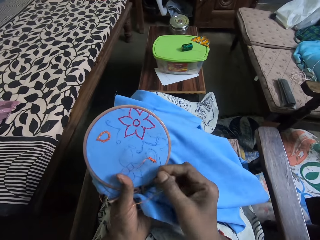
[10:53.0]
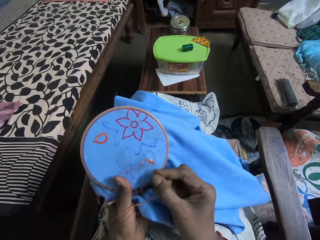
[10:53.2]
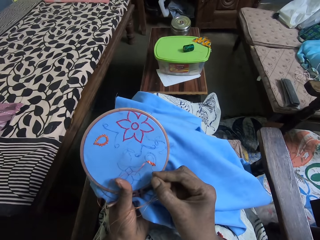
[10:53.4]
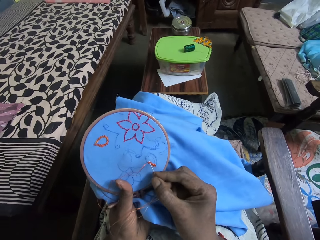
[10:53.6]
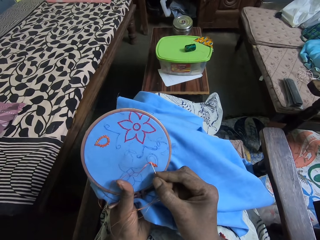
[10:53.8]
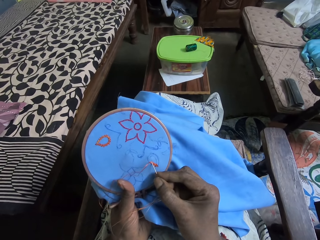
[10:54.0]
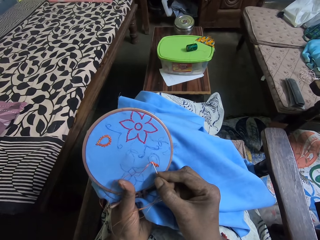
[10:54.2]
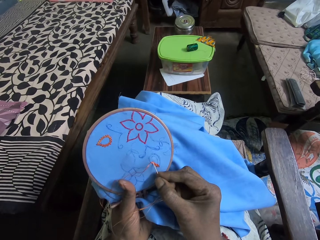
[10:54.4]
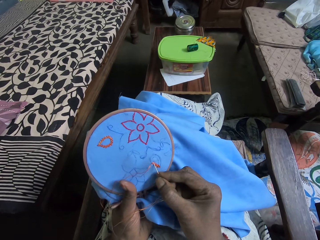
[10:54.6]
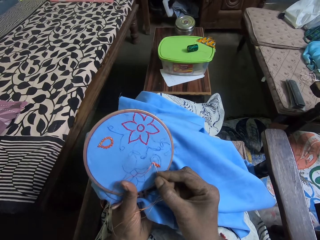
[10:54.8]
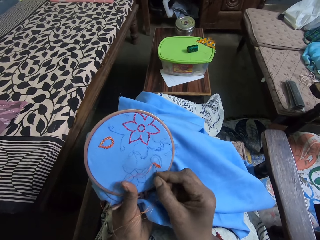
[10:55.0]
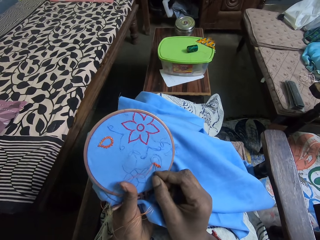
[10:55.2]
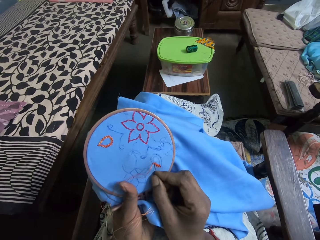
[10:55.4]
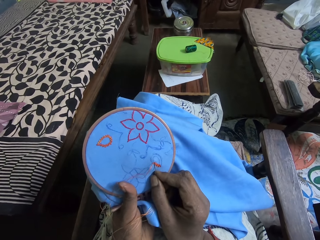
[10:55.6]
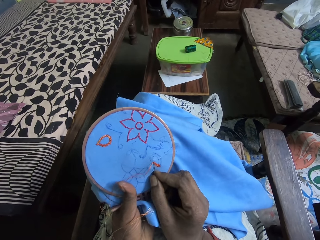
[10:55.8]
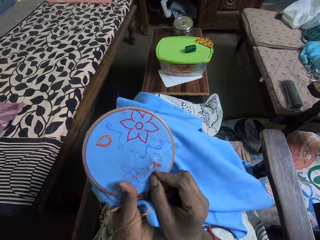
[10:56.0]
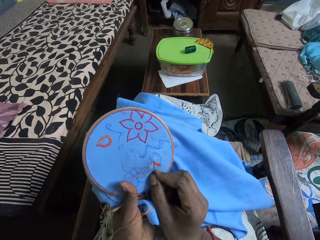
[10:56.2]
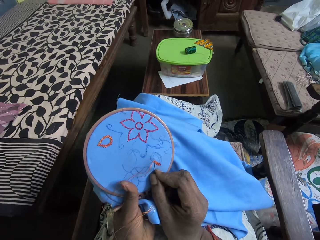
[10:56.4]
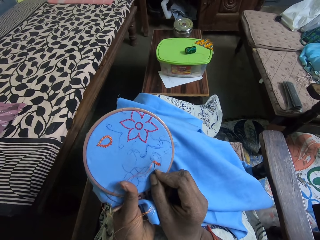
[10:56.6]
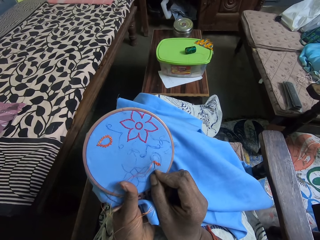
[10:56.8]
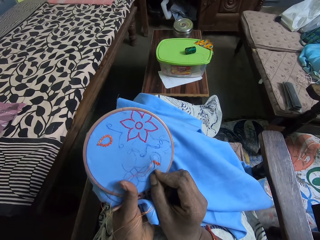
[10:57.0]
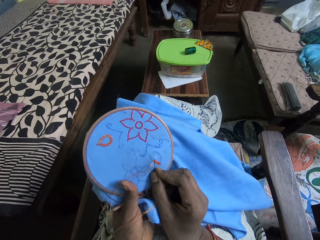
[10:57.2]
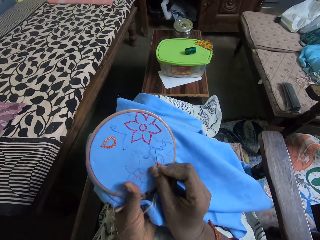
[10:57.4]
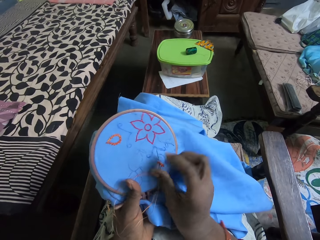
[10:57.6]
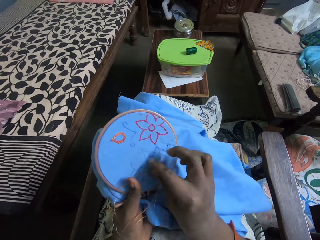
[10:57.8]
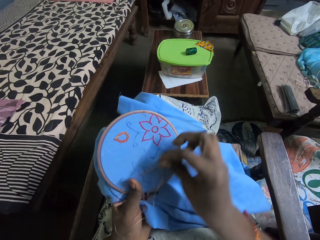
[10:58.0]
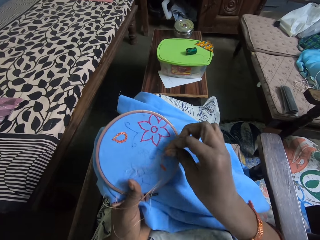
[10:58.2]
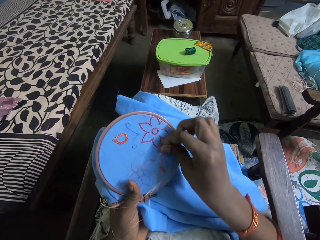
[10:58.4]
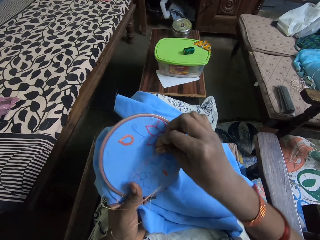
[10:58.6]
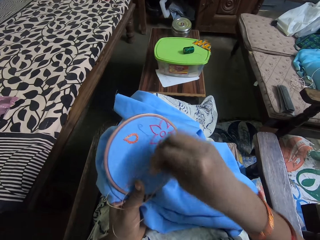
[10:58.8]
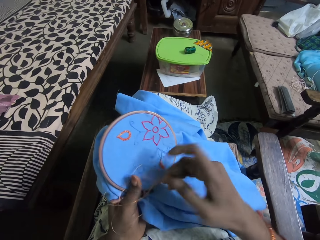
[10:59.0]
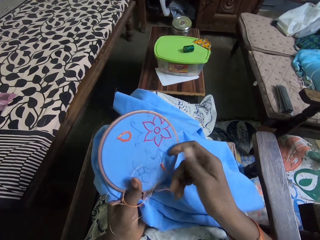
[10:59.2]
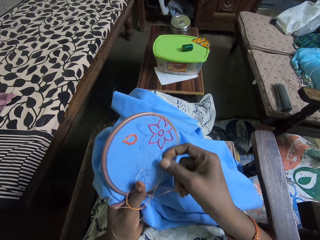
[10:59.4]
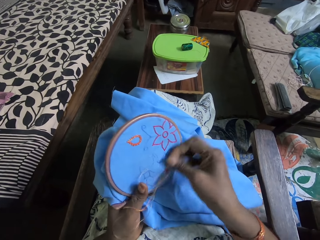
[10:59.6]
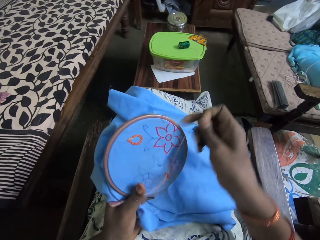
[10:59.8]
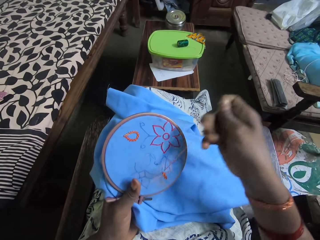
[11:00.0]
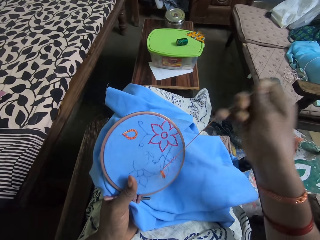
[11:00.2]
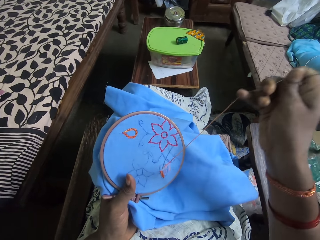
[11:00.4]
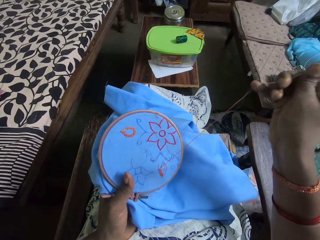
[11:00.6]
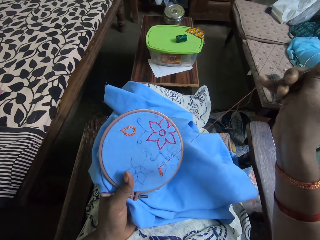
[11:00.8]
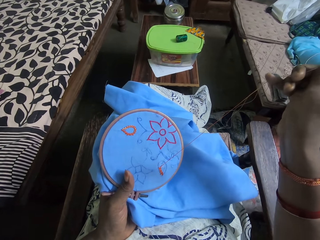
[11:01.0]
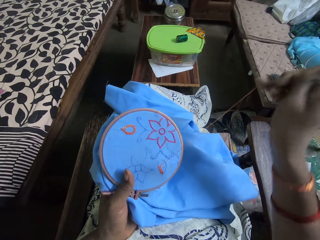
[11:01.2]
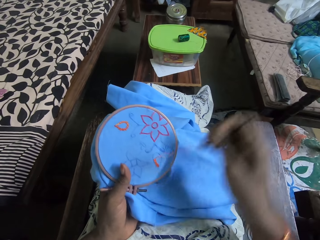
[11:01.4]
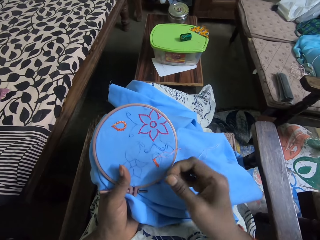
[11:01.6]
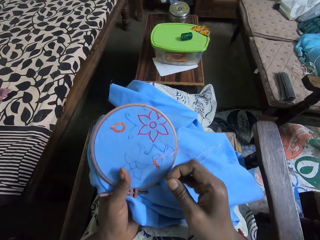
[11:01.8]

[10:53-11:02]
The camera wearer lowers the sewing needle to the clothing. They put the sewing needle to the clothing. They coil the thread to the sewing needle. They pull the sewing needle up.

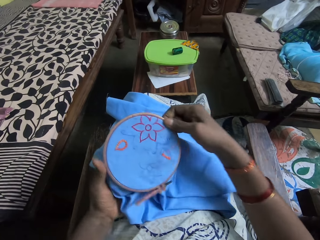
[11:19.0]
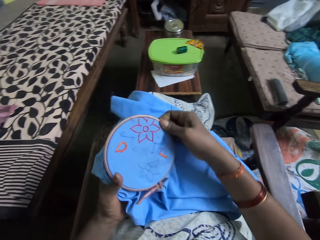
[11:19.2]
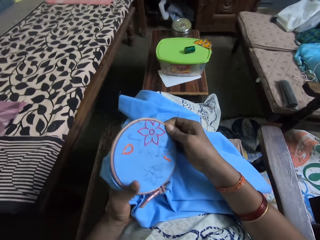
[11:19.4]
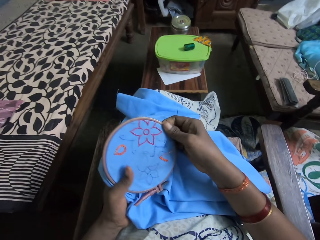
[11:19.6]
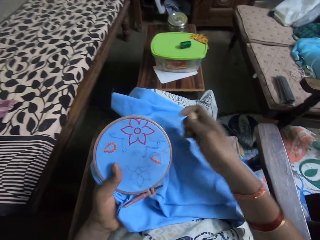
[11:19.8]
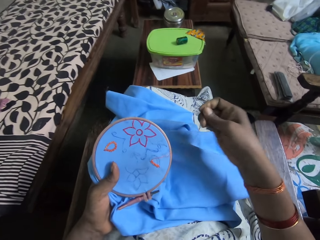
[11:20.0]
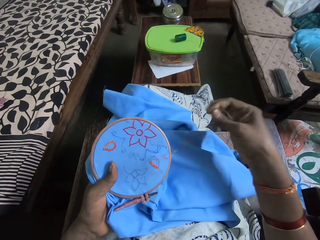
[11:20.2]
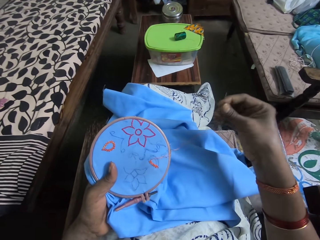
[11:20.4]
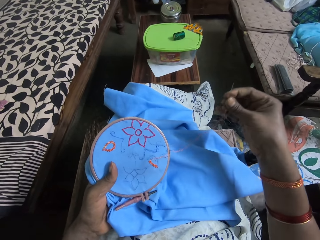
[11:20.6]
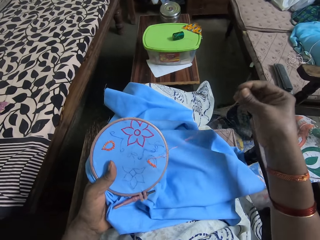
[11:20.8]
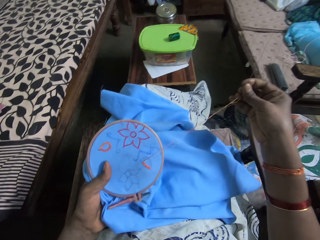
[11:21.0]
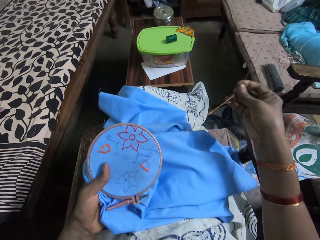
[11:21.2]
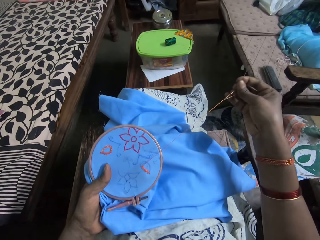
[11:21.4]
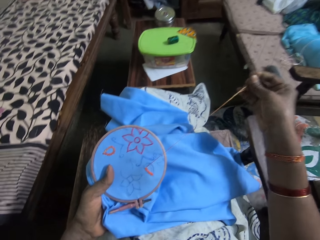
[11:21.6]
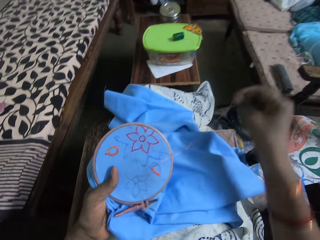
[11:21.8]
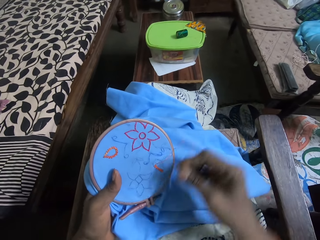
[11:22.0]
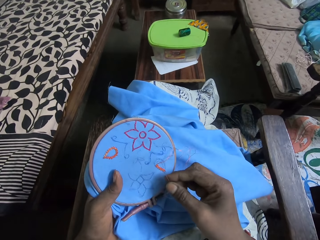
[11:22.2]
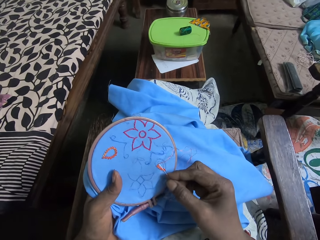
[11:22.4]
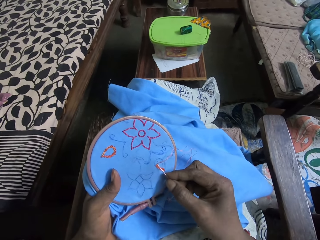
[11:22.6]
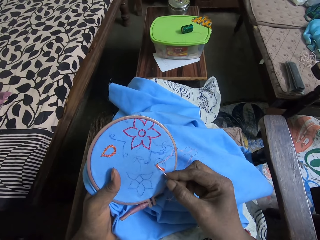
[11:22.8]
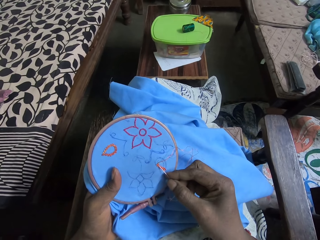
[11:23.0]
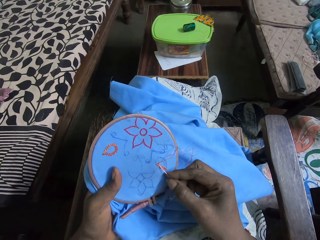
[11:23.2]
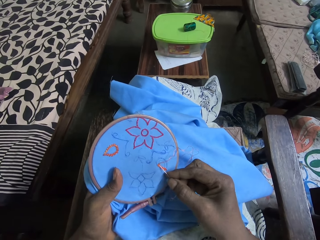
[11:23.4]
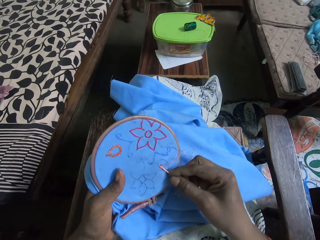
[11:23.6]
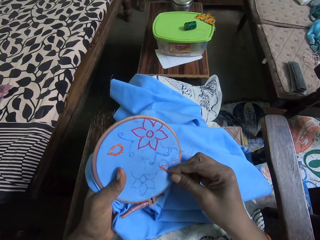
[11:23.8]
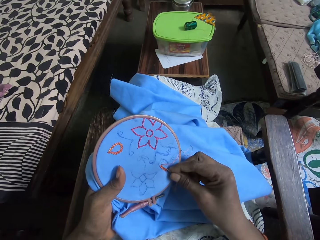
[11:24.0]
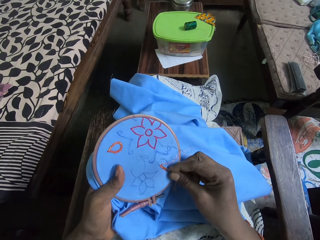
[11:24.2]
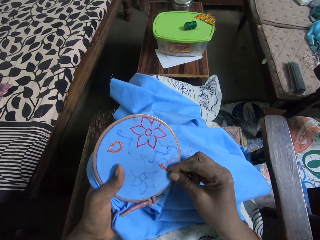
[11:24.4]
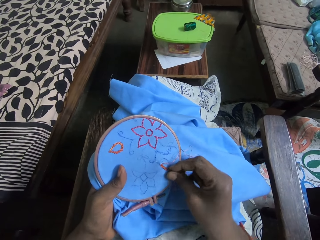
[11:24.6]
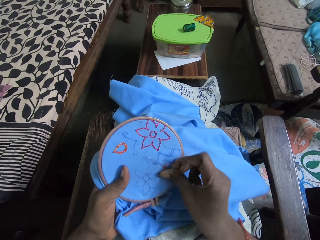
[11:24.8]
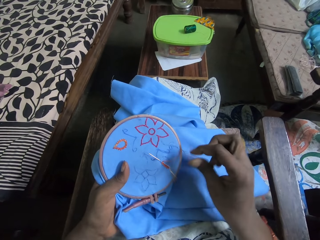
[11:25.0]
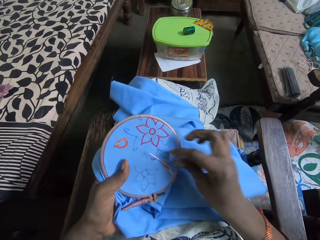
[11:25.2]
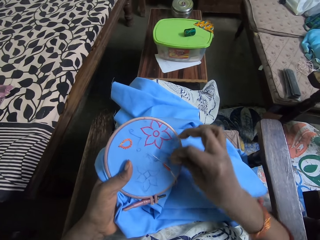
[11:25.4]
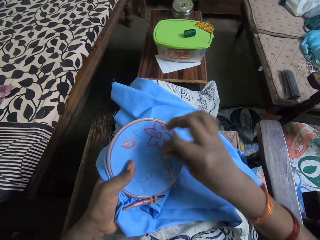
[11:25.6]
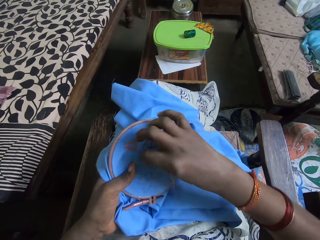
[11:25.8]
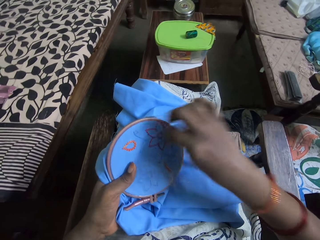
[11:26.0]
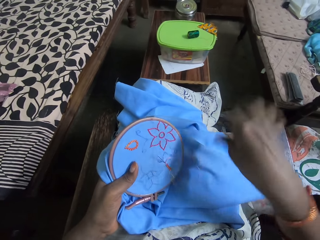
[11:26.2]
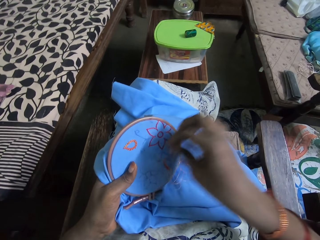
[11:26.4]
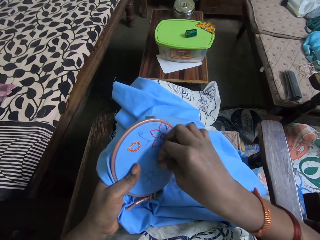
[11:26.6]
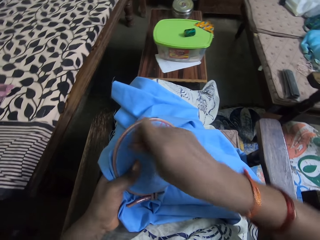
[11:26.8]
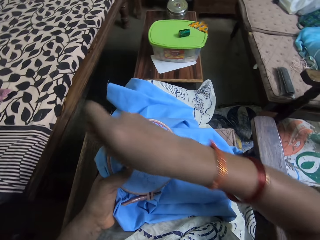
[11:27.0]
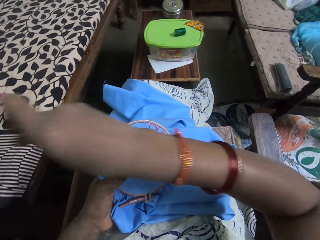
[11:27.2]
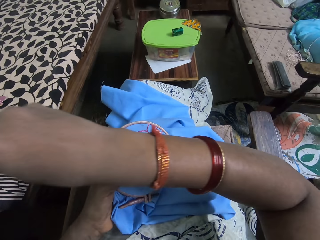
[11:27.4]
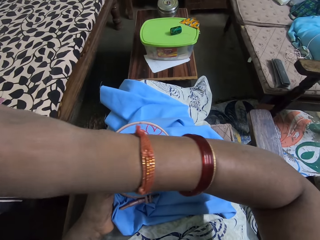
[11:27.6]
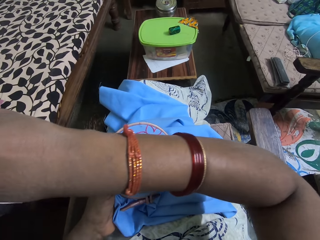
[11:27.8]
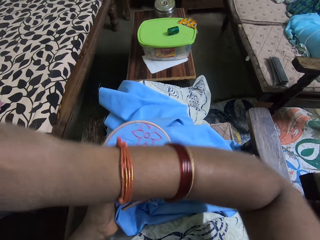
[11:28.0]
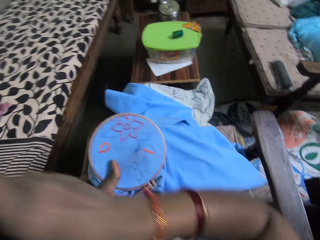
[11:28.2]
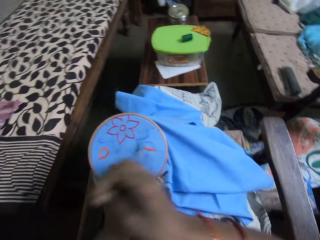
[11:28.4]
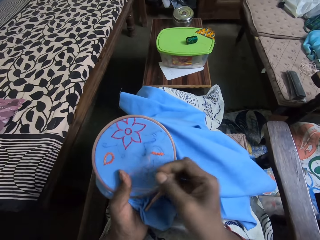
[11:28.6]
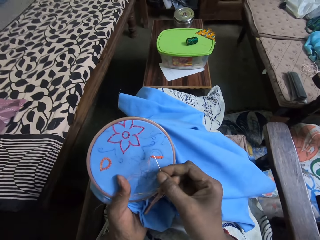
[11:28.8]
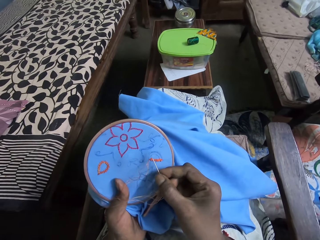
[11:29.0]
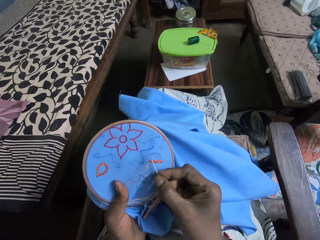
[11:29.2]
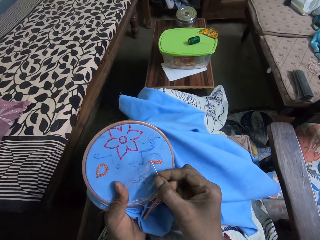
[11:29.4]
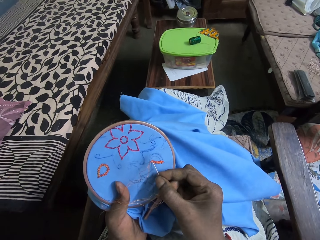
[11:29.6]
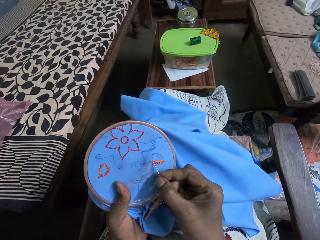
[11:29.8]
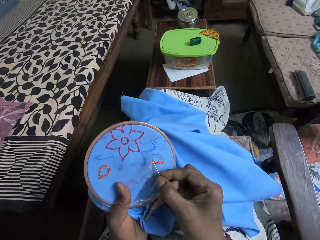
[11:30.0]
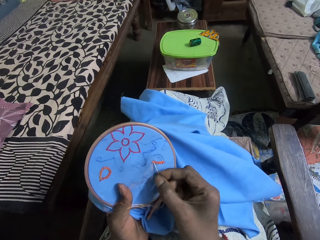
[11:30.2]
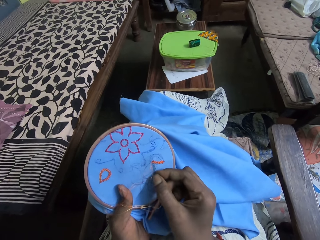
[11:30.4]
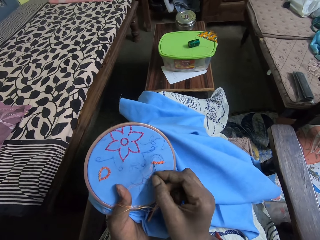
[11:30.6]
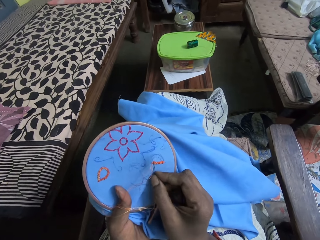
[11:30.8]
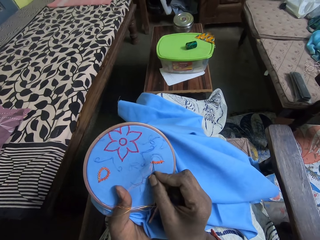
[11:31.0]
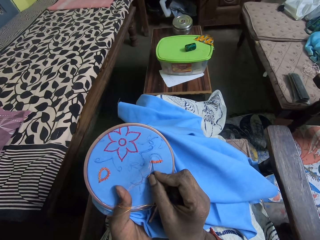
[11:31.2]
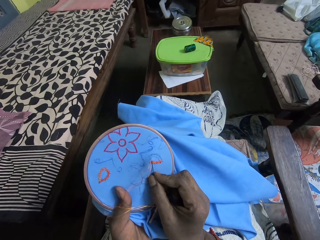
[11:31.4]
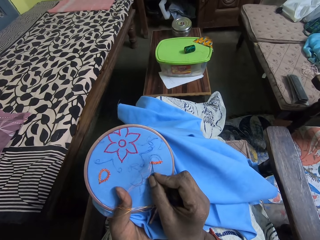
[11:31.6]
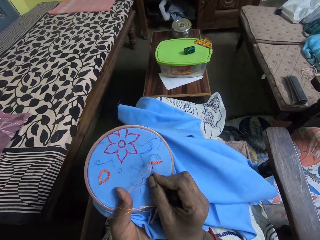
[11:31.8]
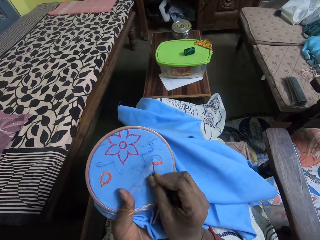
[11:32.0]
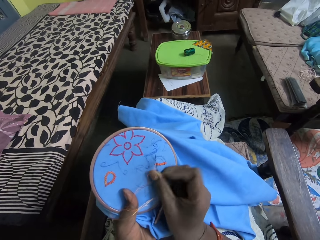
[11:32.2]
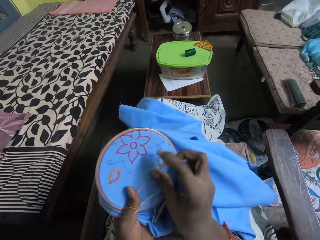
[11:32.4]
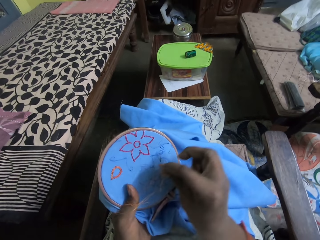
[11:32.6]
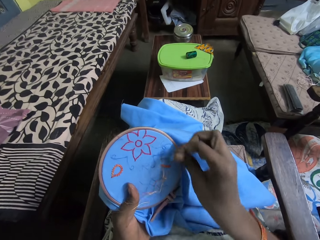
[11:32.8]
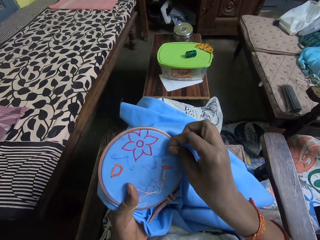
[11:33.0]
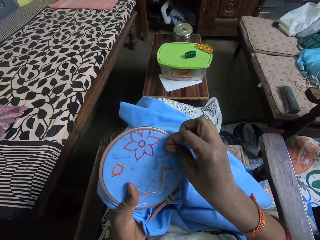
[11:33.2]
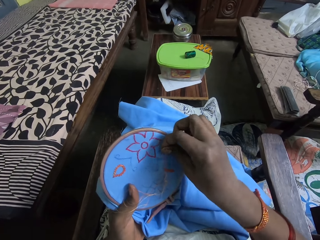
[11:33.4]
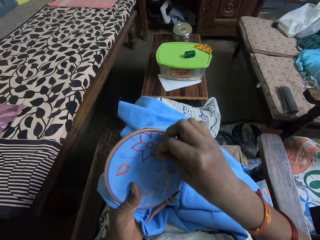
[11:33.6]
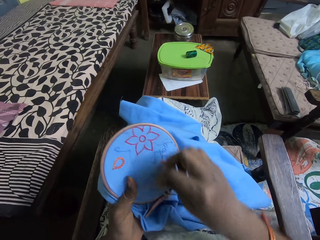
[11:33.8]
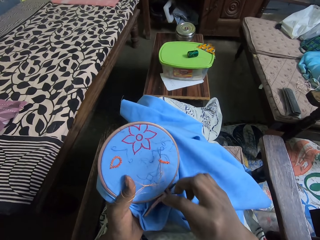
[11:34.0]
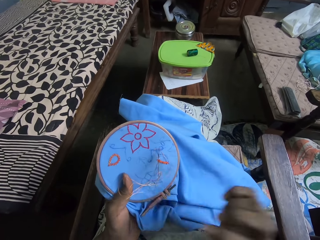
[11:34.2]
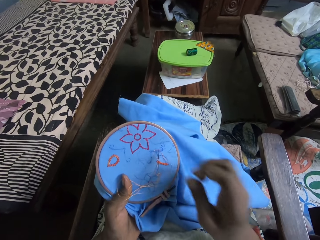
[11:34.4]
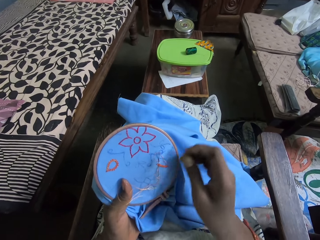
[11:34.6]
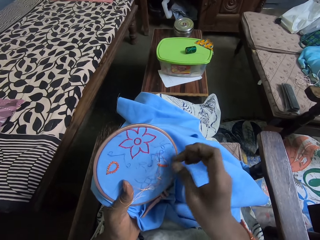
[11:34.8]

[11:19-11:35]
The camera wearer passes the embroidery loop from her right hand to her left hand. She pulls the yarn in the piece of fabric with her right hand. She lifts the sewing needle. She lowers the sewing needle to the clothing. She embroiders the piece of fabric in the embroidery loop in her left hand with the threaded needle in her right hand. She puts the needle to the clothing. She coils the thread to the sewing needle. She pulls the thread up. She lowers the sewing needle to the clothing. She puts the needle to the clothing. She coils the thread to the clothing.
